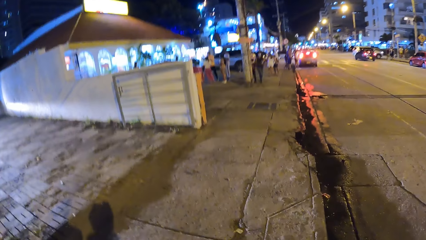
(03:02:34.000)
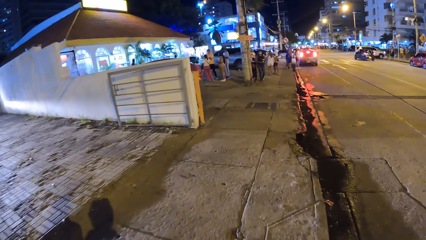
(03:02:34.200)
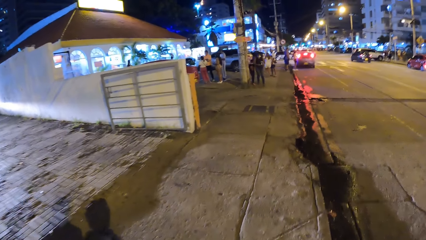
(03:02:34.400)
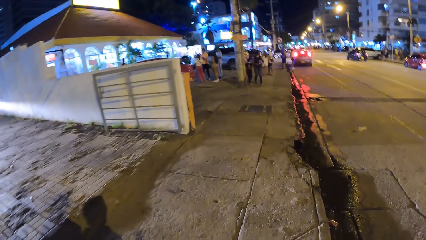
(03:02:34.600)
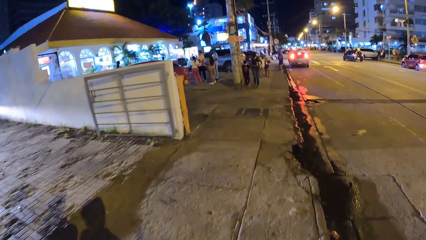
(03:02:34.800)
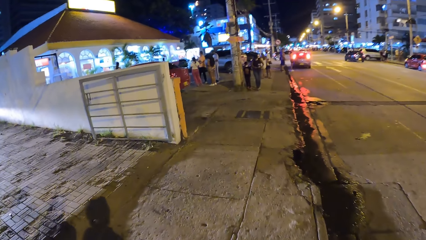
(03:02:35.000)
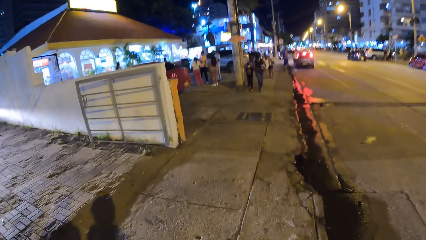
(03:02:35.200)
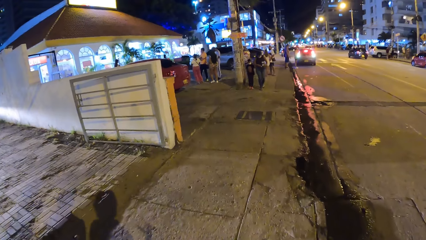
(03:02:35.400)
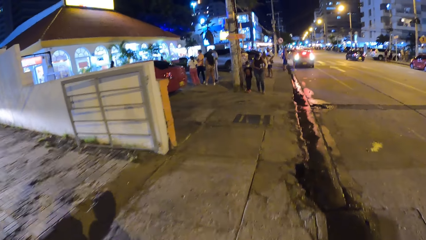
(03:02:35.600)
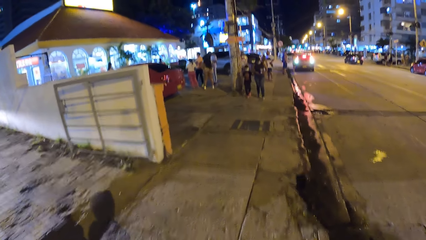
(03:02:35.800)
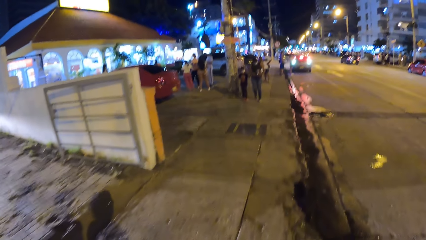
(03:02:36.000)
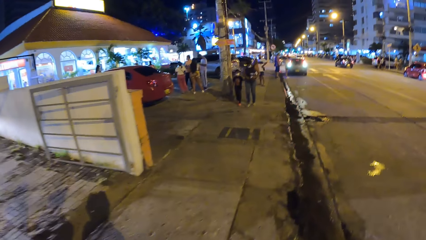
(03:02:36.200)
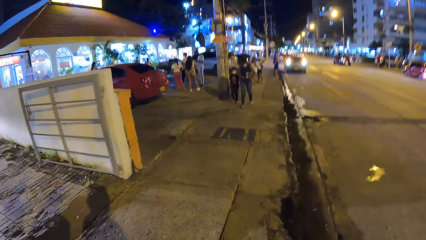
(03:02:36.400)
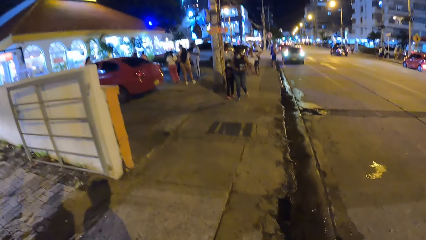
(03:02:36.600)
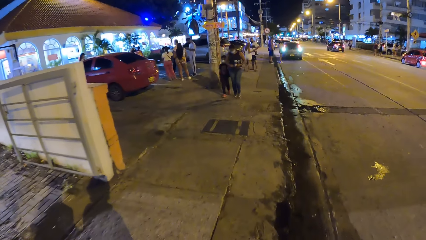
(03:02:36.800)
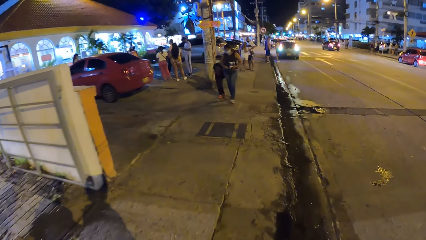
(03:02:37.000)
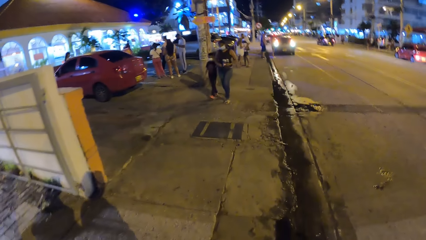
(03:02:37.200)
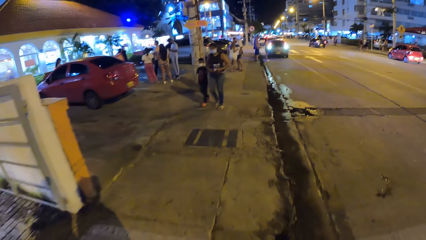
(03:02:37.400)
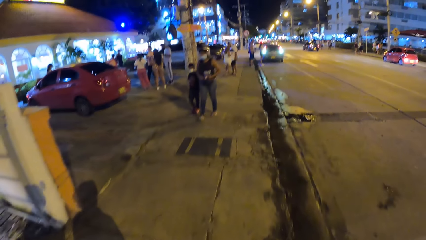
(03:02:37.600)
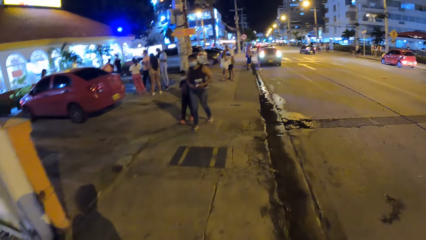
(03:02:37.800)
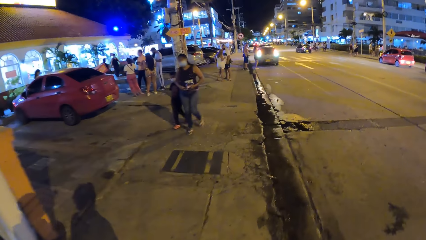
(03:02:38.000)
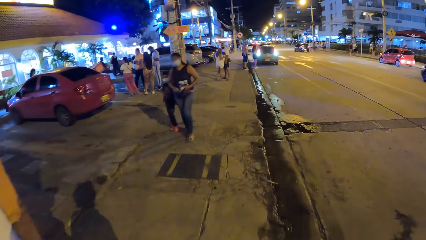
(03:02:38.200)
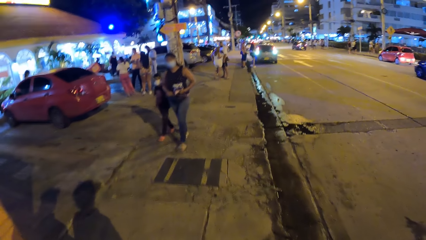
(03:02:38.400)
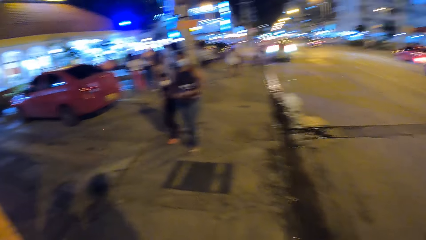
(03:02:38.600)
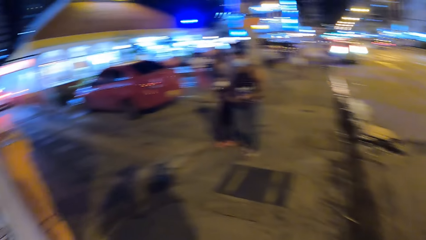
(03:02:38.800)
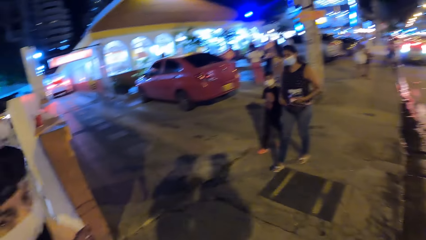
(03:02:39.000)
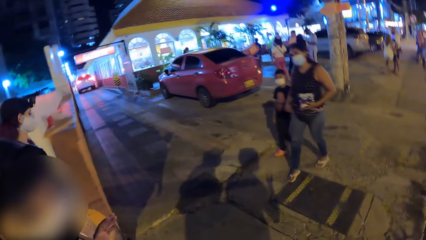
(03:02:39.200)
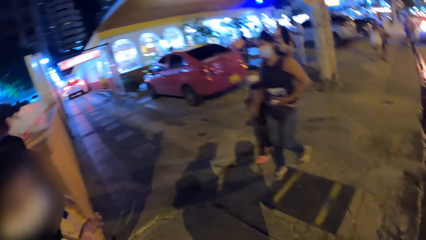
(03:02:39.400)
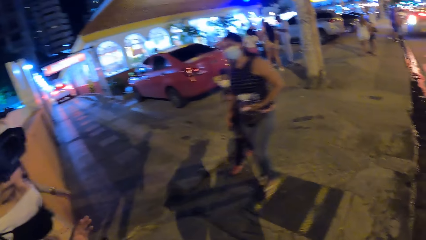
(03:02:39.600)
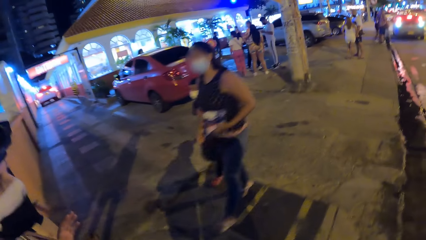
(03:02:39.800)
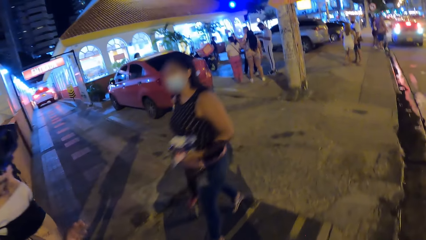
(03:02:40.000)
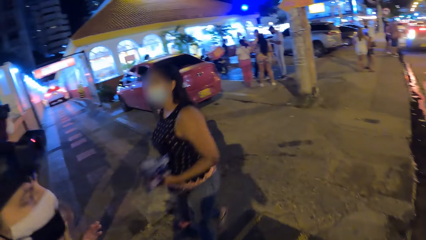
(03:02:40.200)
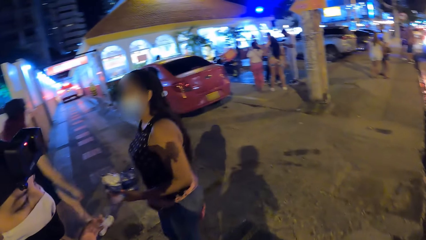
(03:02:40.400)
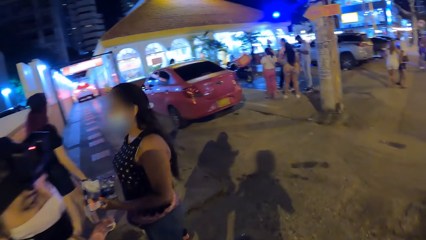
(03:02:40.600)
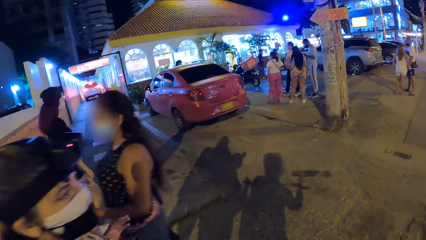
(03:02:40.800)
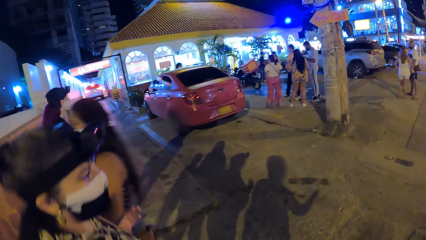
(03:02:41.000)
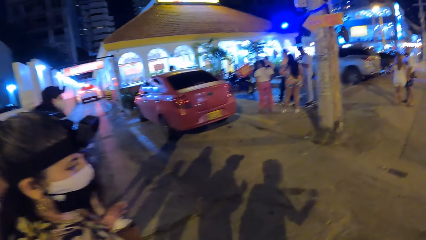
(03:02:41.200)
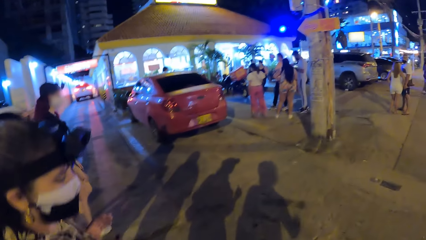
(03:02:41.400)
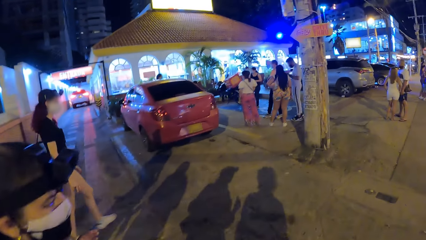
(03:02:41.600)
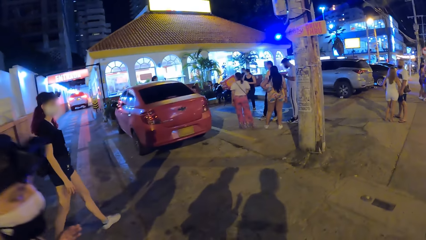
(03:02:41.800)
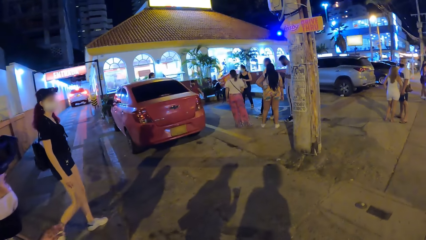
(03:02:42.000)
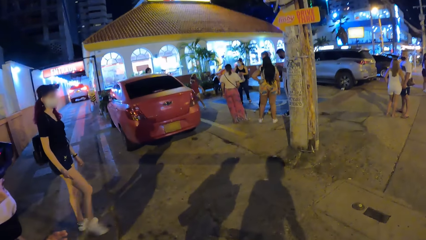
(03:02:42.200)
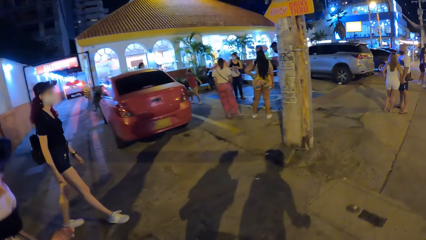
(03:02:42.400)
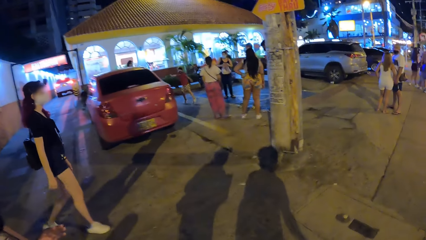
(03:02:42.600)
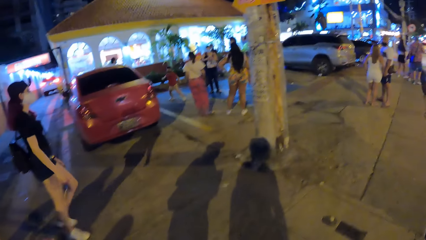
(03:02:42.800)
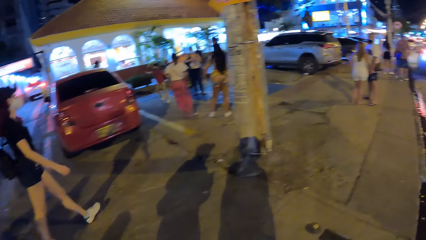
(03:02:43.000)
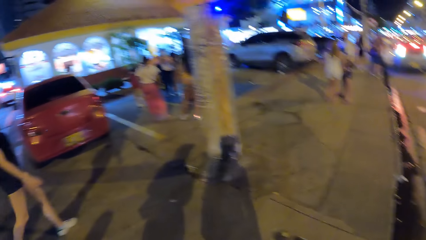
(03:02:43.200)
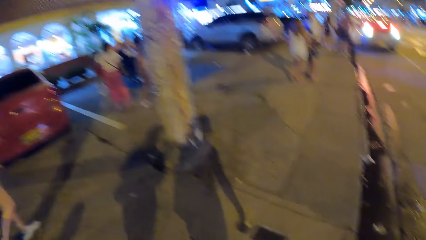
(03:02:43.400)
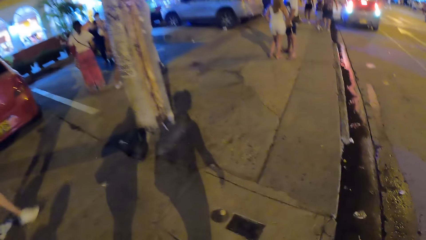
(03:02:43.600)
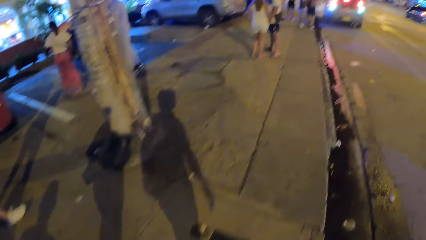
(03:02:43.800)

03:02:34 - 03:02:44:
The camera wearer walks around.

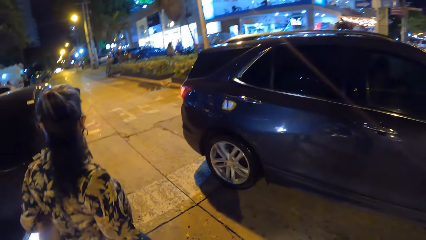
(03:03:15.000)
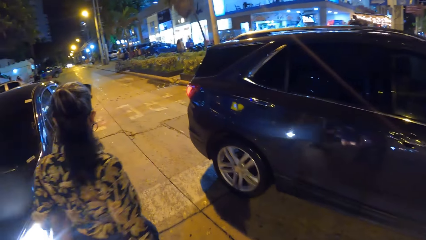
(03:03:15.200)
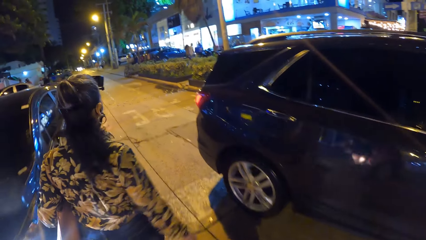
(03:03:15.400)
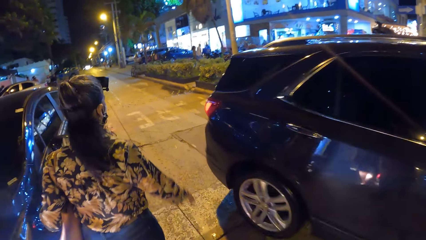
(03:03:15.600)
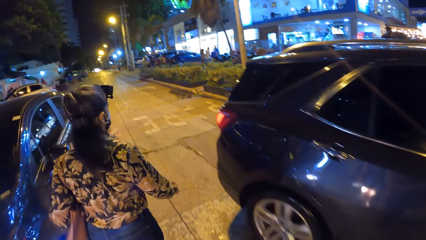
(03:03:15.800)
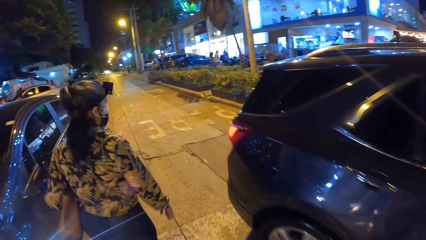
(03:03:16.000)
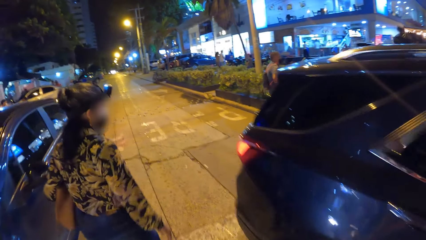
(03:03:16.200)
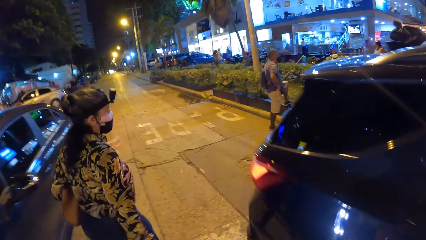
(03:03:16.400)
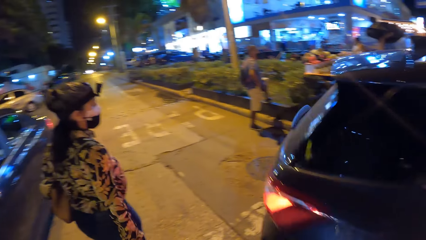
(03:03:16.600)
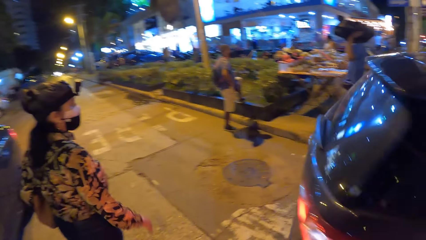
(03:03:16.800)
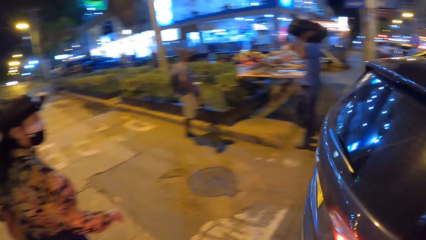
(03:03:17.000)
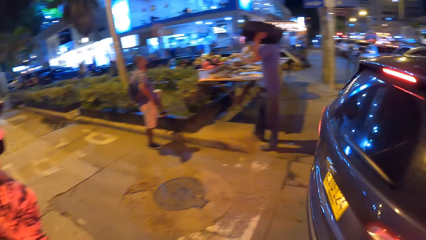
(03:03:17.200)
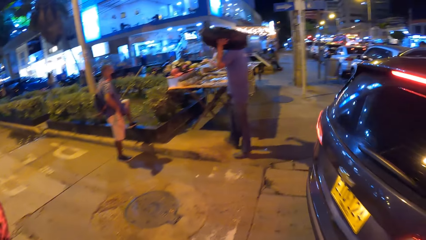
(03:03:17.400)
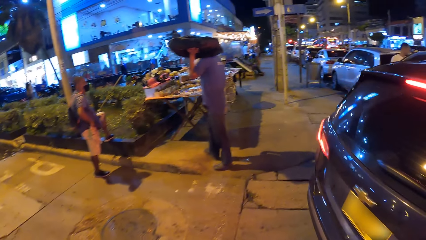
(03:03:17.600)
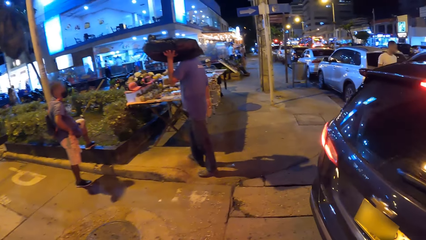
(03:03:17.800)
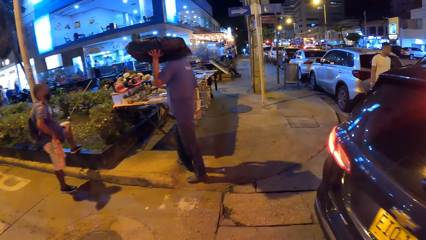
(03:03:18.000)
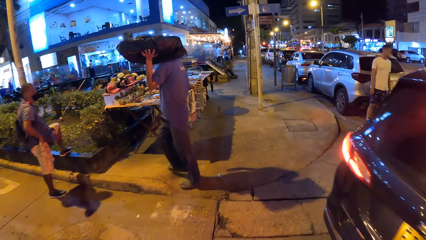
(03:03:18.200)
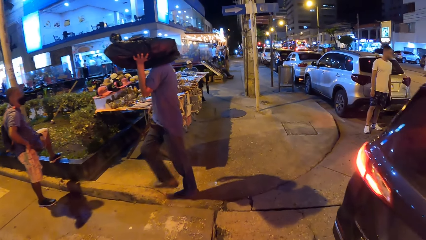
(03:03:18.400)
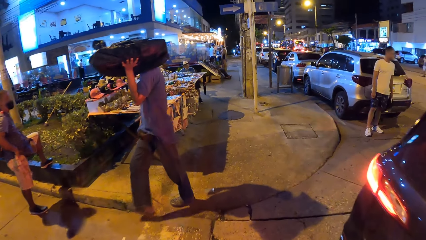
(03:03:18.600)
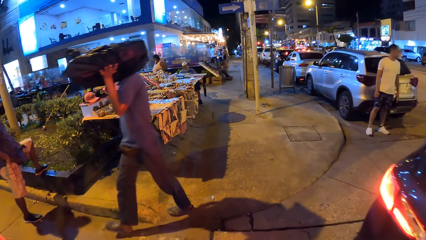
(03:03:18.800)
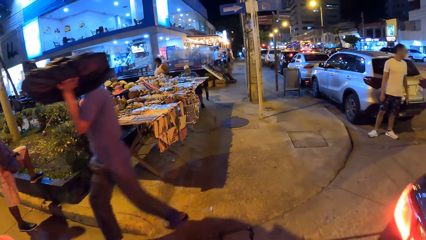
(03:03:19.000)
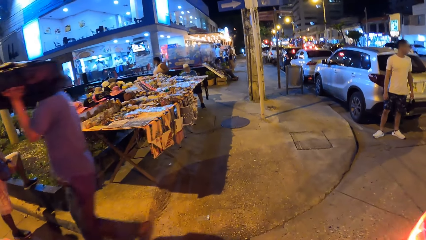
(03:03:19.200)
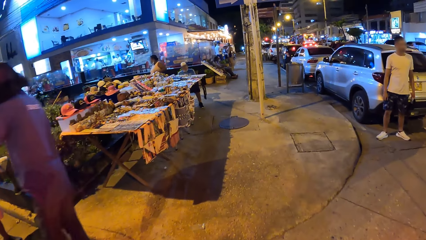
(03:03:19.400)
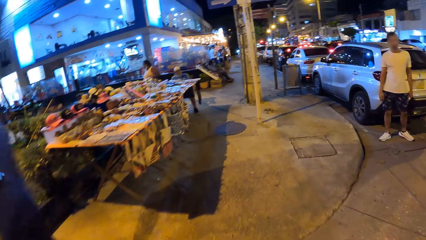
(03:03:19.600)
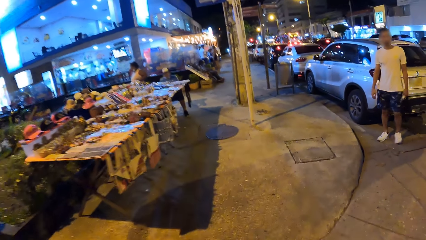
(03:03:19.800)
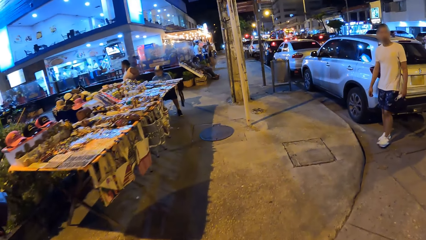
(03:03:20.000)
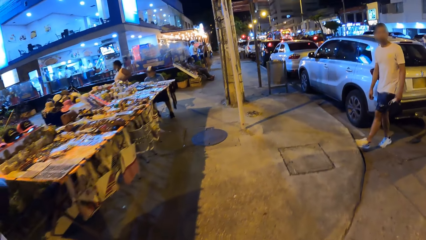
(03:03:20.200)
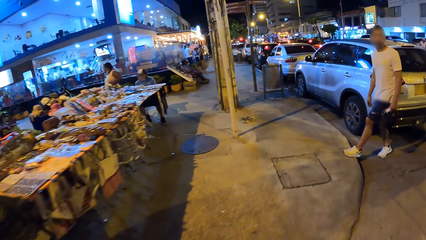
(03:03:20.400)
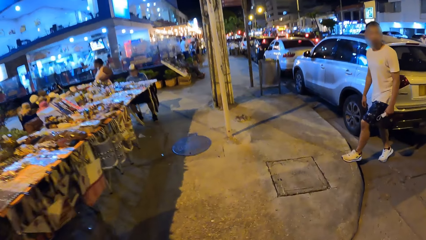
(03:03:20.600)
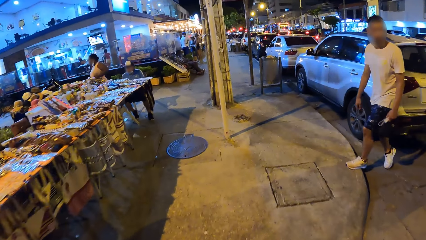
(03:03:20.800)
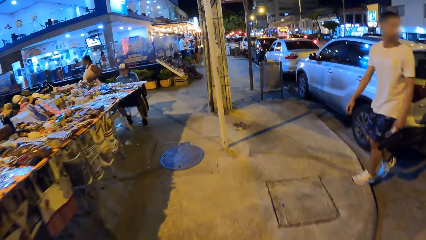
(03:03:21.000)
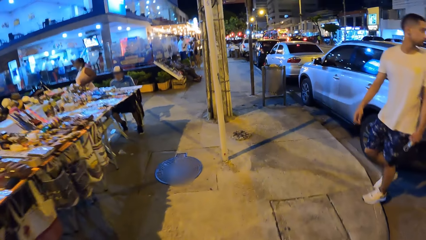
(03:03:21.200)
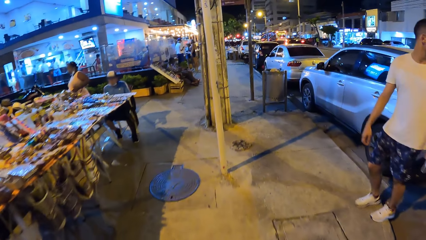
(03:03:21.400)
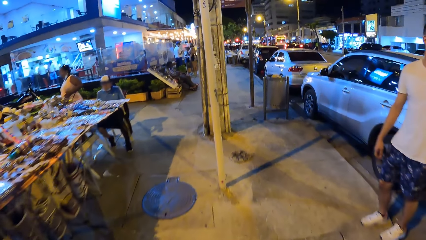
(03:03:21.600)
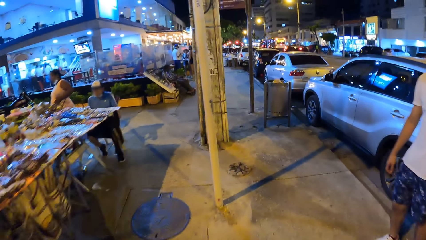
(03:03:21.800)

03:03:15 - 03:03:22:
The camera wearer looks around.
